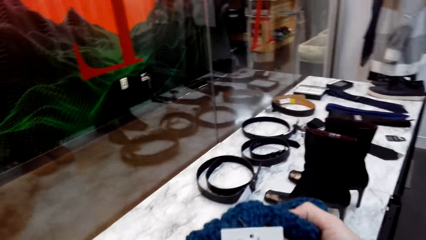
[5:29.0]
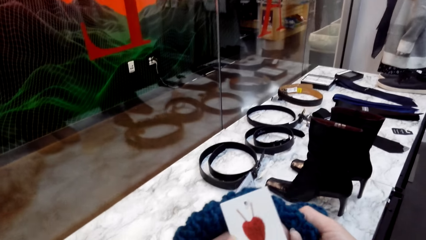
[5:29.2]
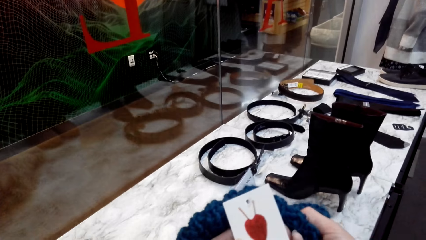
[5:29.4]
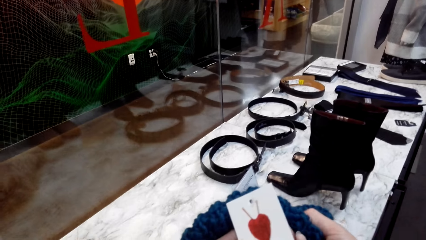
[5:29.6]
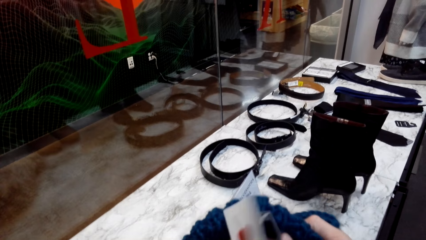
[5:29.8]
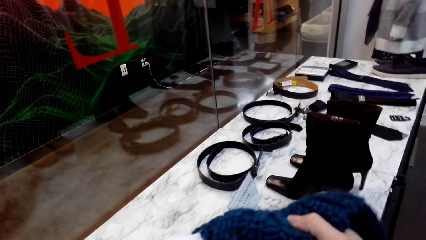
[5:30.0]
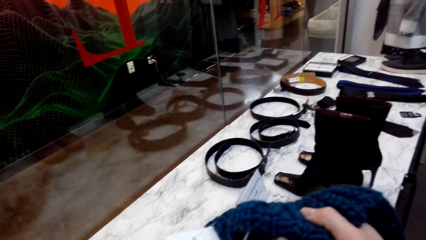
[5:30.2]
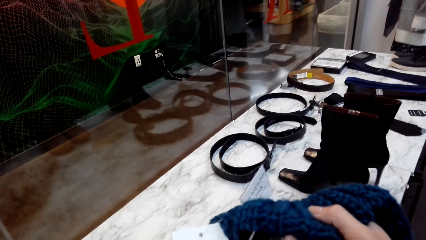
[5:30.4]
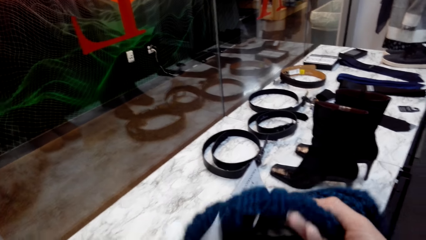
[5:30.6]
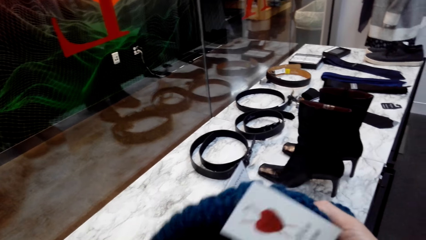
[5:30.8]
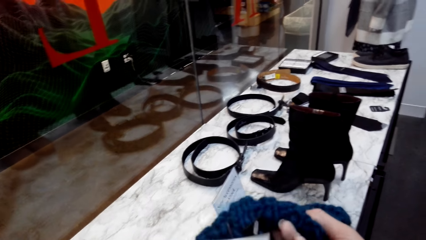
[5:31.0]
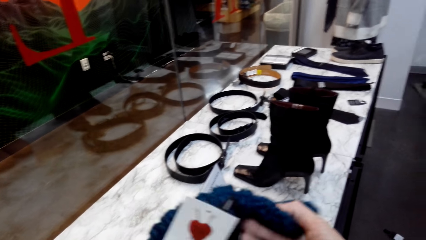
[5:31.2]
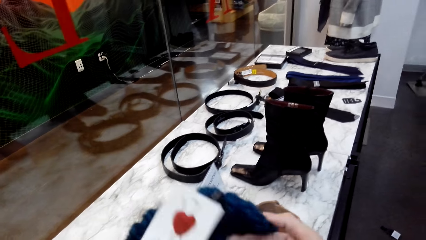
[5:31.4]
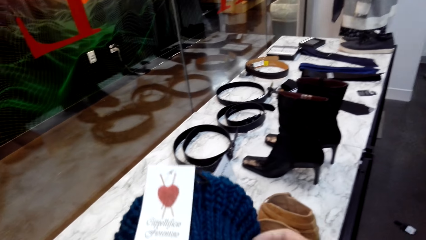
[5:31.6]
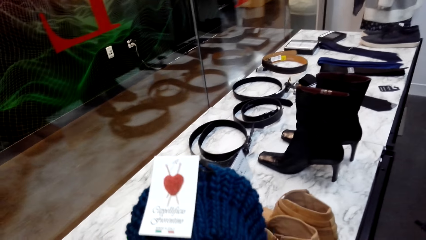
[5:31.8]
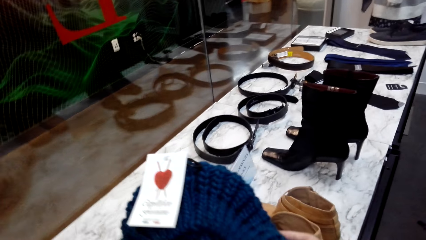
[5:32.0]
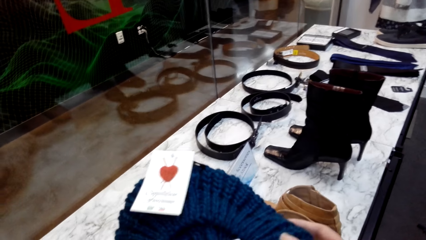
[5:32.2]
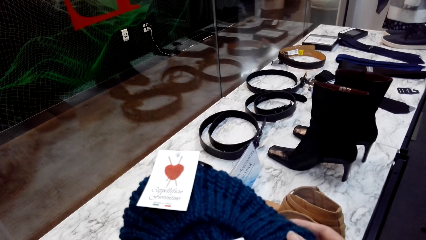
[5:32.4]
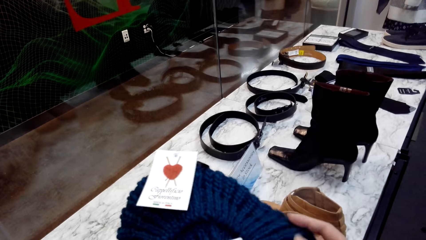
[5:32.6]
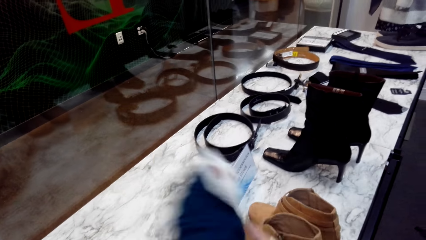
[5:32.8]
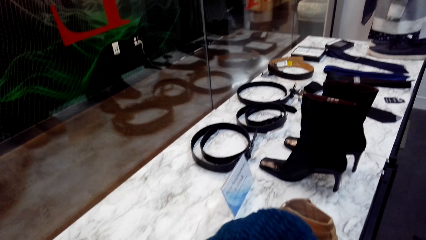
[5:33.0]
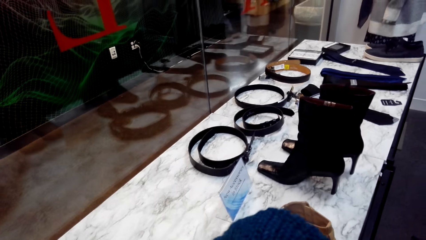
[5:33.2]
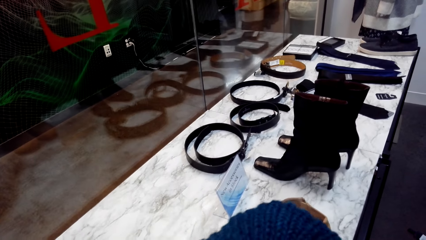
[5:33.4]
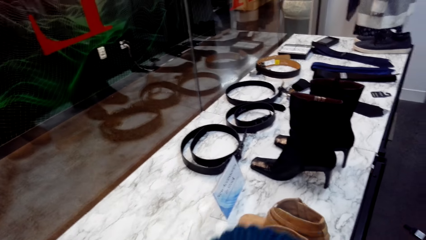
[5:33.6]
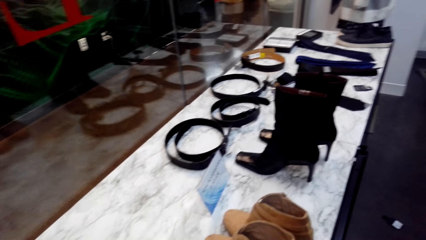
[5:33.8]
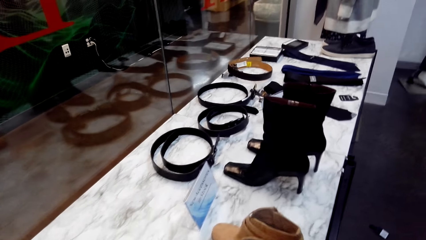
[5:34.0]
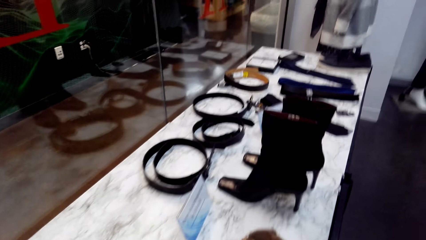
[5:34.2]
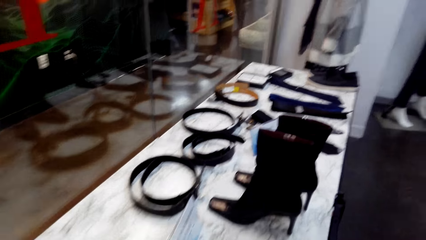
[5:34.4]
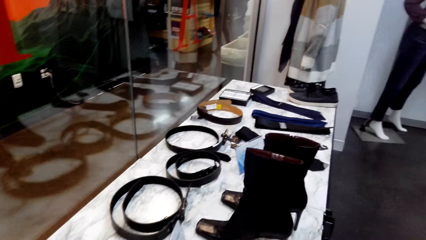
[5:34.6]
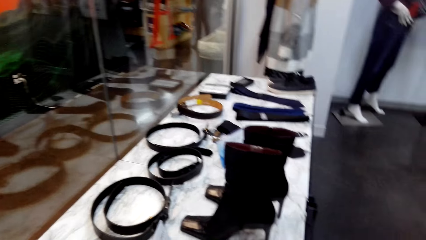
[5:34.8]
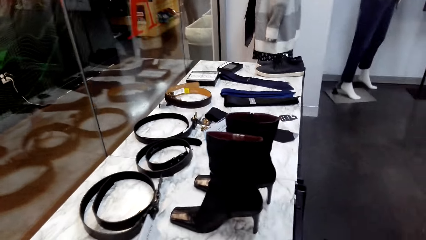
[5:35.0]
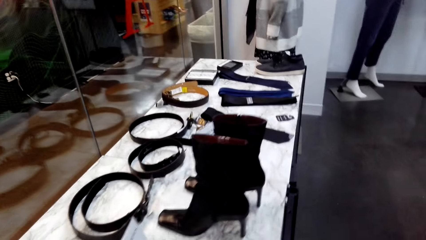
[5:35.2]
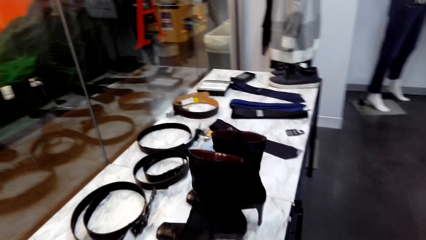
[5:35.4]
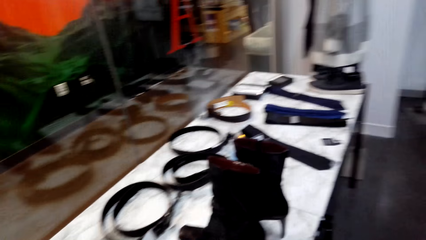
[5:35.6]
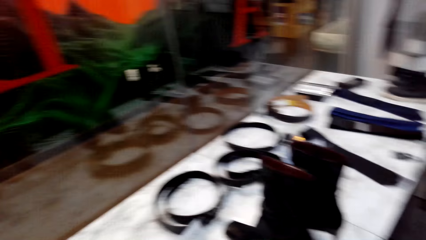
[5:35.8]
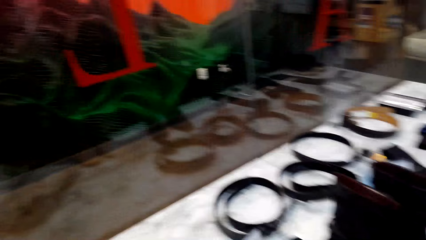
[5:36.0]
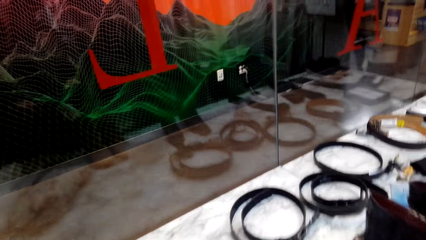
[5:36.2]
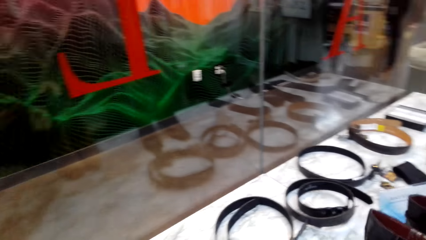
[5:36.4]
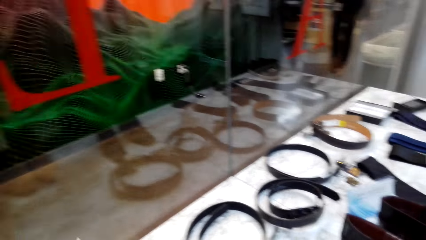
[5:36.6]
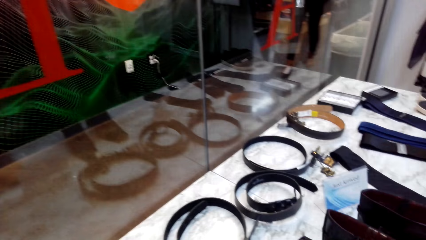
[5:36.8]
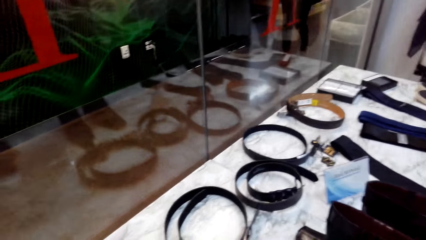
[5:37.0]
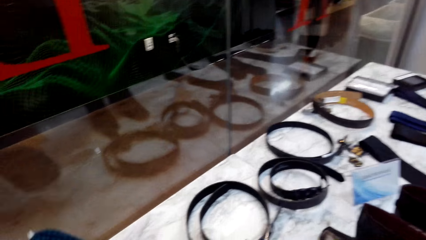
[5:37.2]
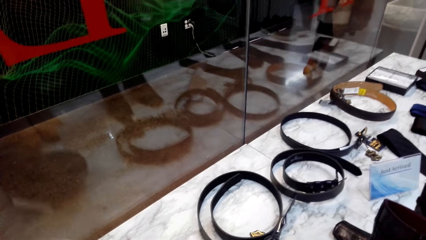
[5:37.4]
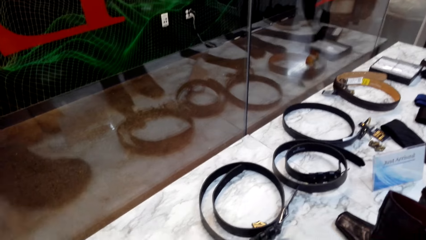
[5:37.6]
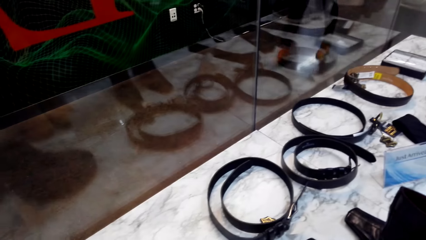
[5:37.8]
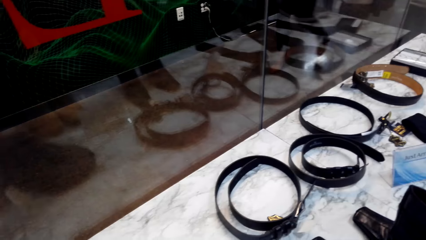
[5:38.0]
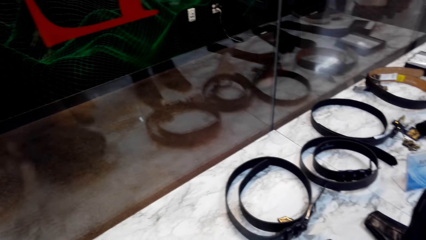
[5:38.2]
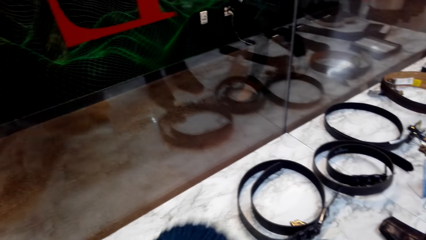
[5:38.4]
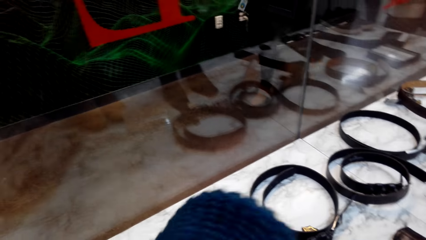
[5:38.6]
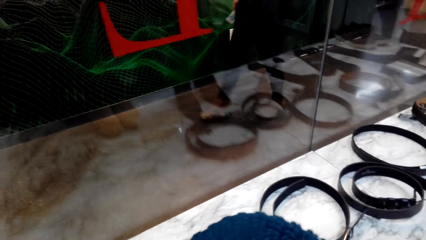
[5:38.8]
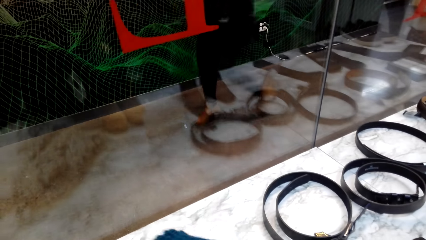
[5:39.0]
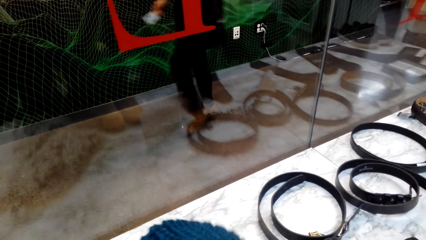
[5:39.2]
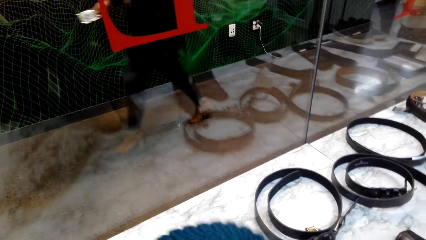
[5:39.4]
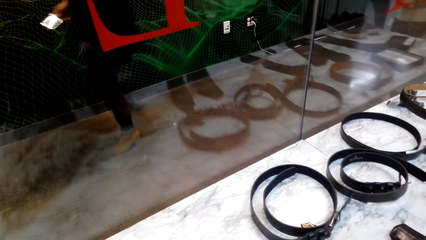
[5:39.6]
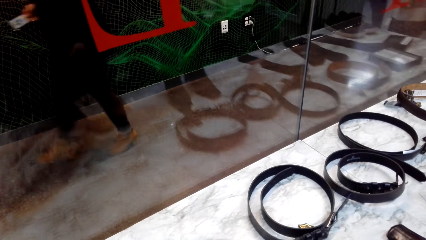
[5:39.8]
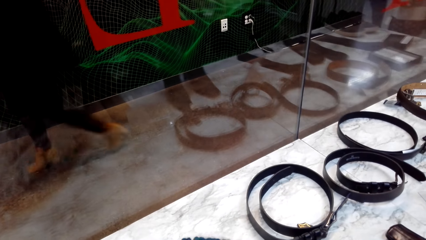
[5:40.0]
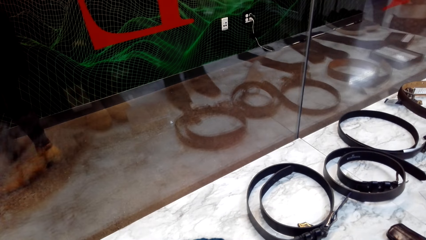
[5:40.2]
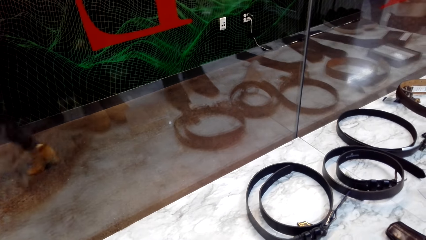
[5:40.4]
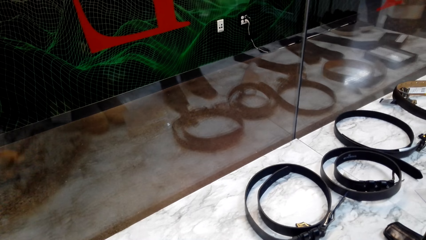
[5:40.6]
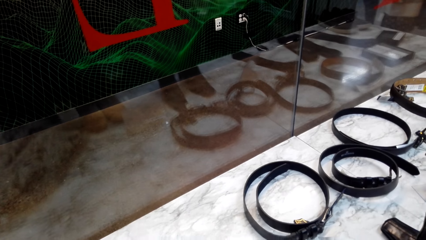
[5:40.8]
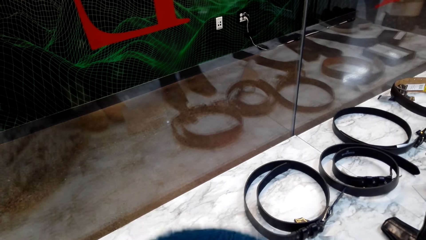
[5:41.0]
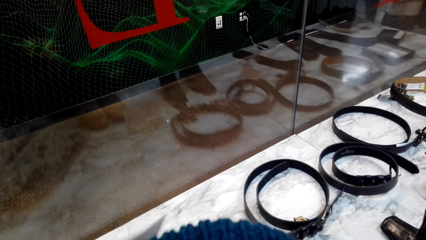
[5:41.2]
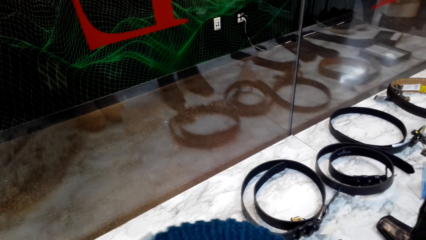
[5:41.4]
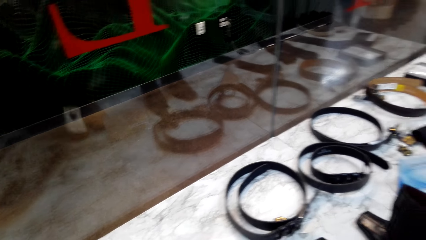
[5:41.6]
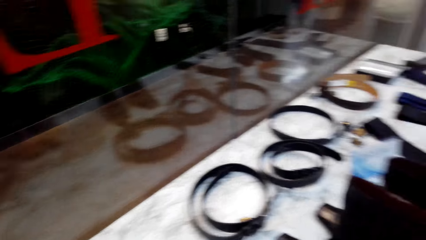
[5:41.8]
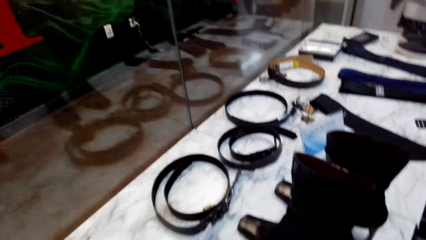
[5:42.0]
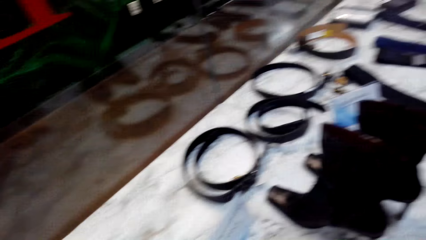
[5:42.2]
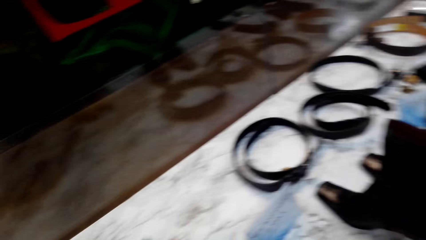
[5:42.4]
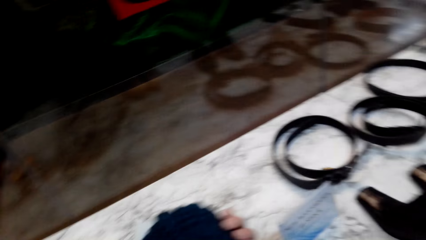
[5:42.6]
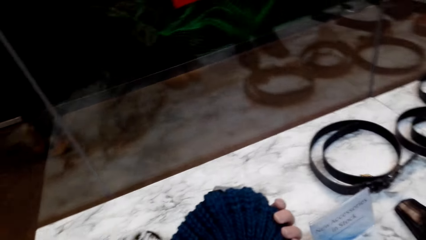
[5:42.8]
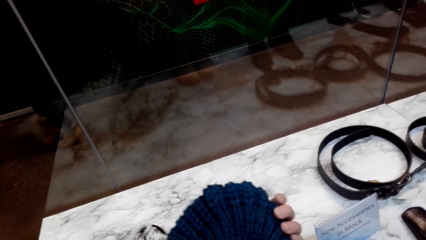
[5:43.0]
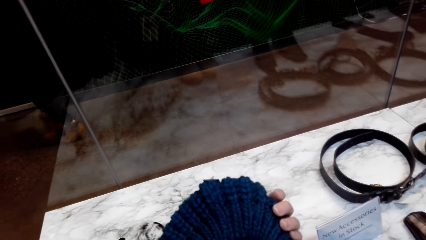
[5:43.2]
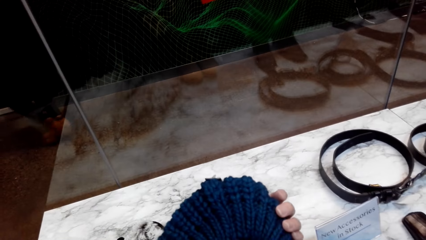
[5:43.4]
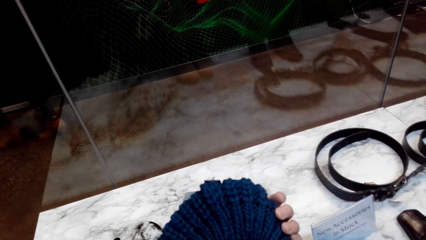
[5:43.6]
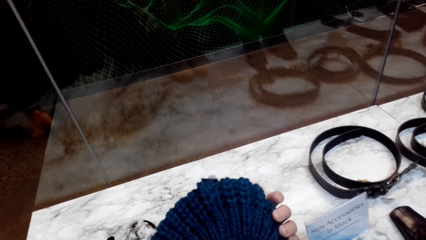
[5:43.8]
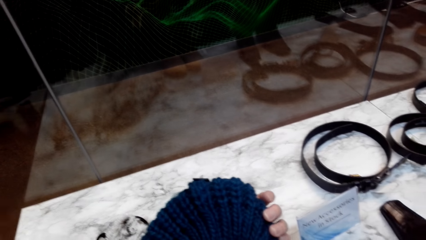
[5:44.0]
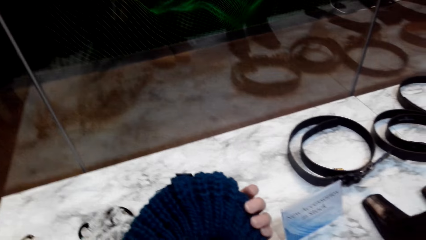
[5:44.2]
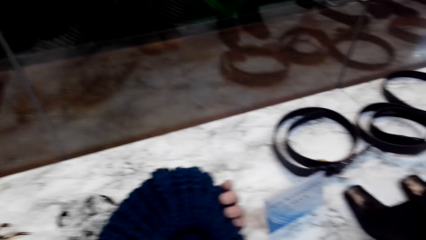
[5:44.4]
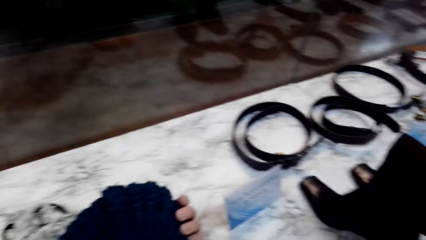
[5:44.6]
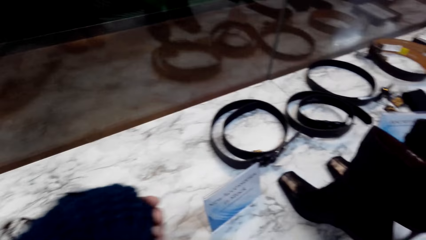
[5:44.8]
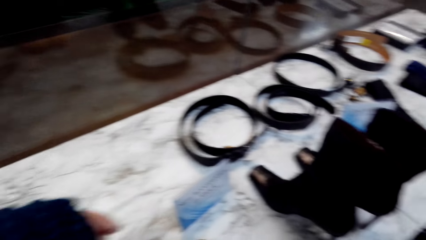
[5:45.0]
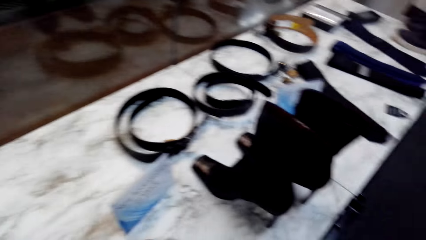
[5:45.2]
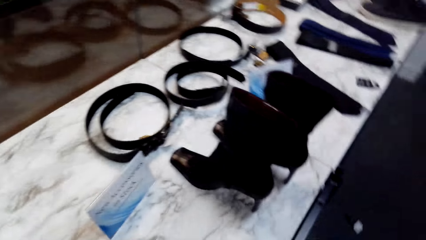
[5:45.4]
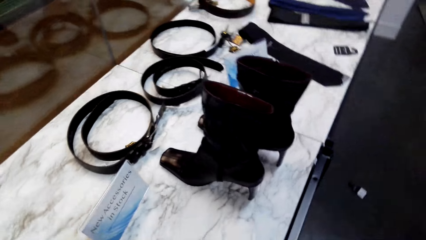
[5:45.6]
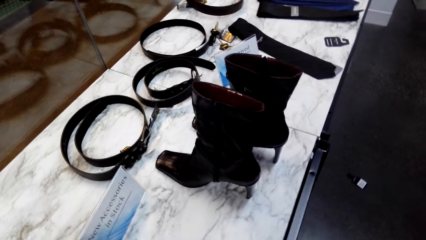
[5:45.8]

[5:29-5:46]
The camera wearer looks at the hat. They look at the price tag. They move. The man converses with the camera wearer. The camera wearer looks at the accessories. They converse with the man. The man converses with the camera wearer. The camera wearer looks at the hat.
